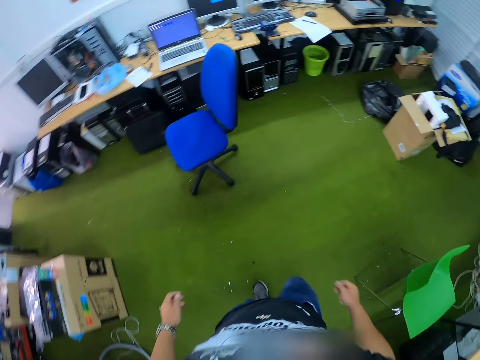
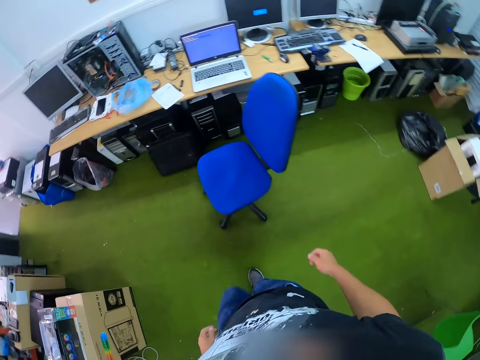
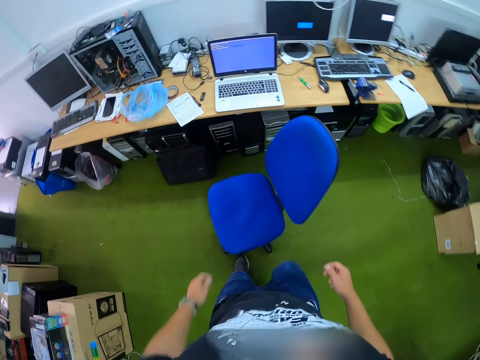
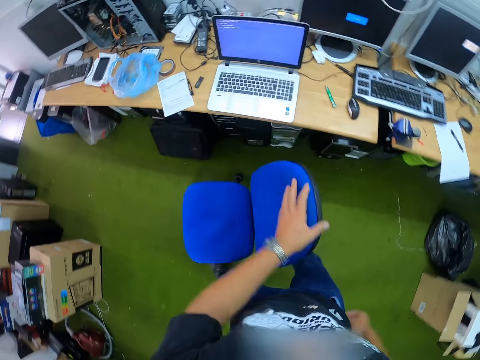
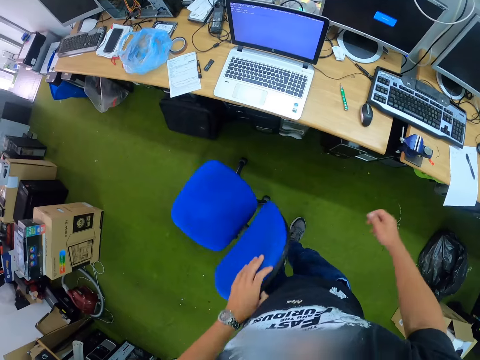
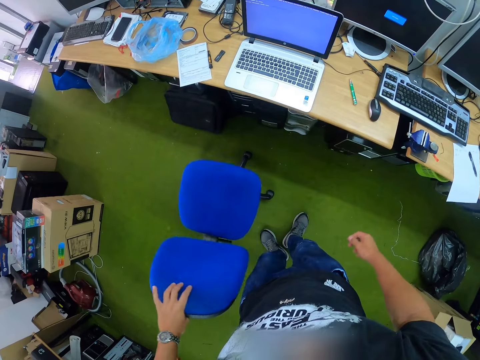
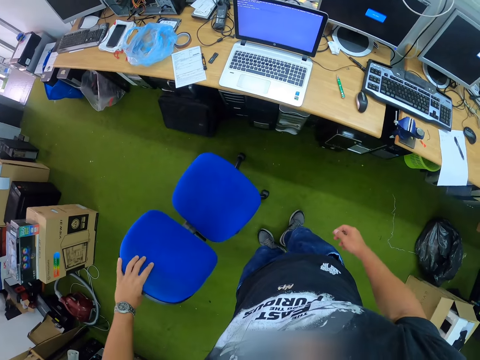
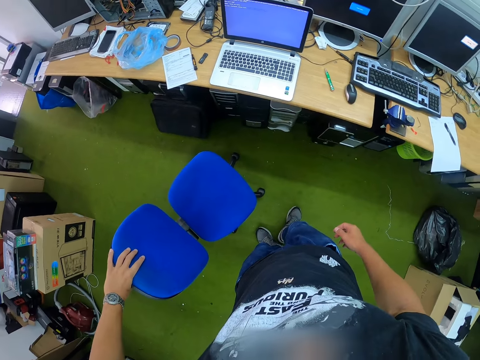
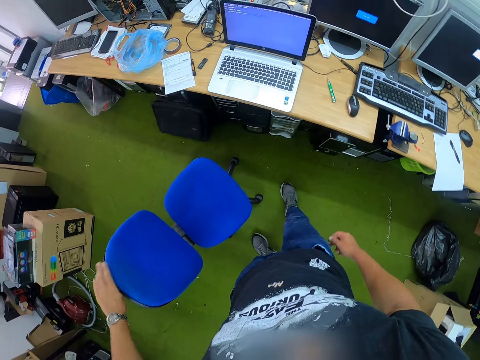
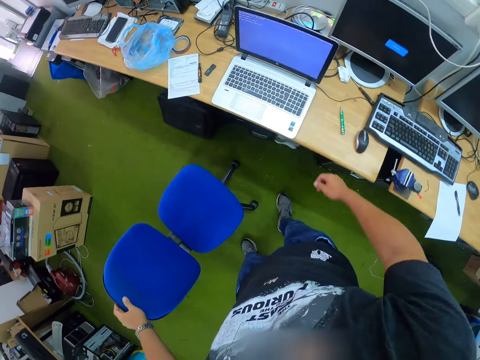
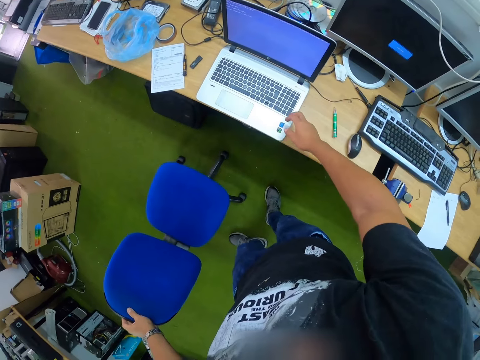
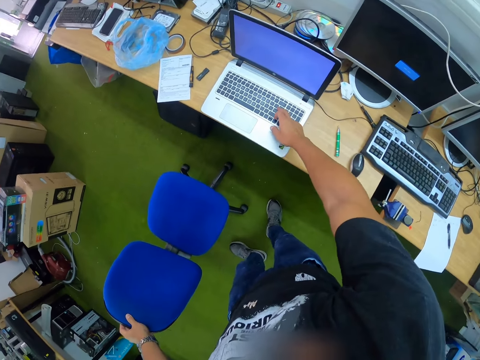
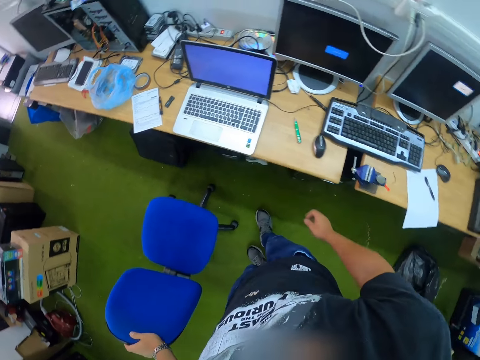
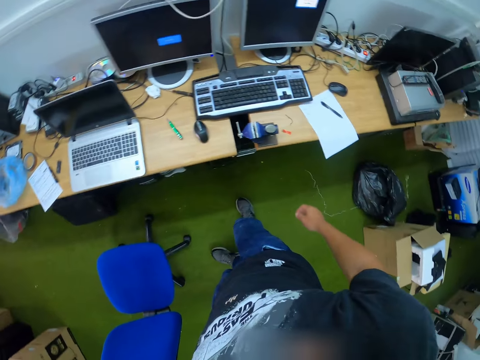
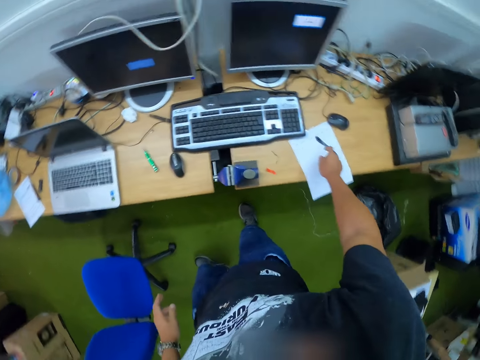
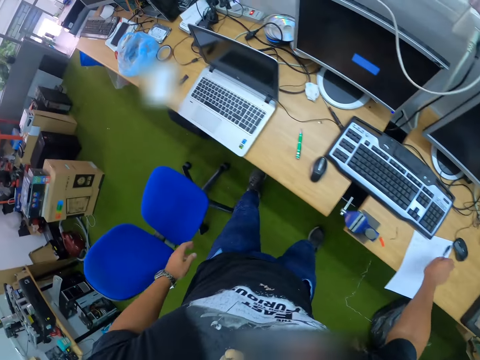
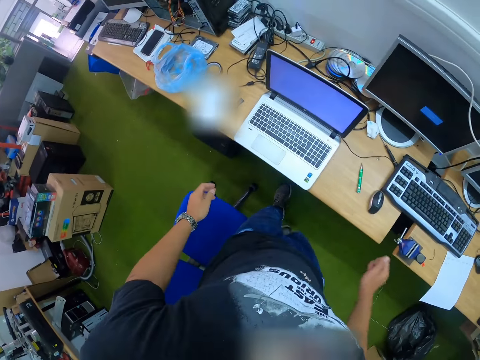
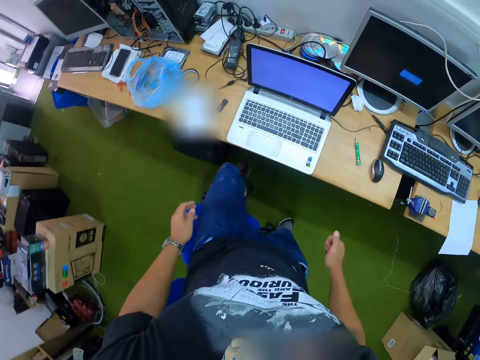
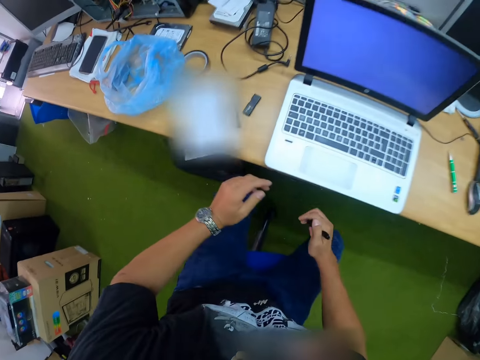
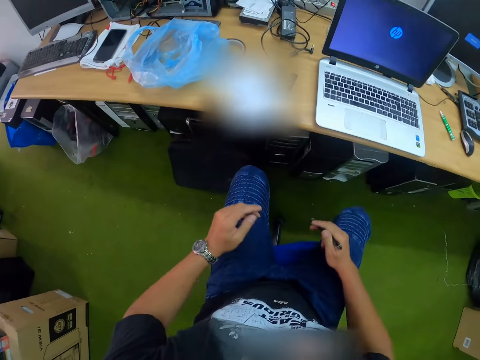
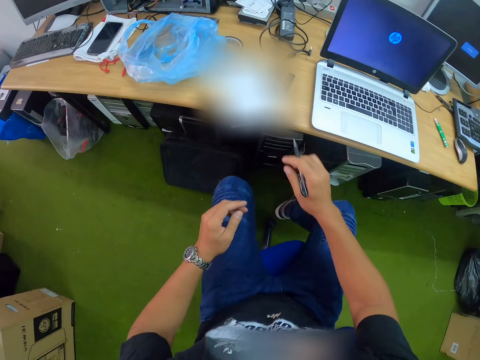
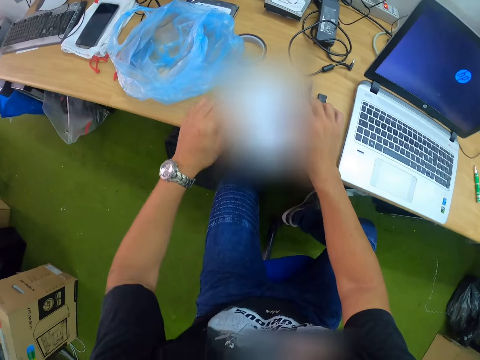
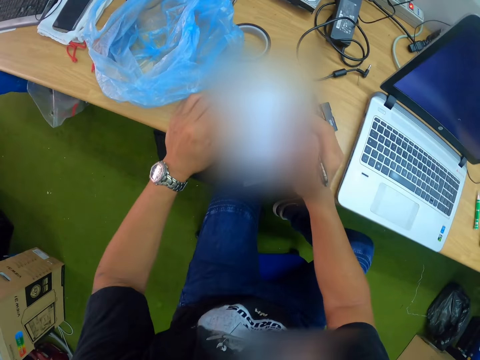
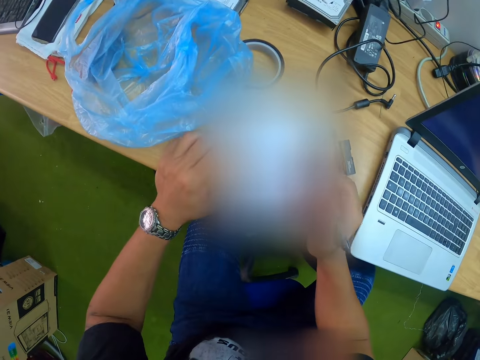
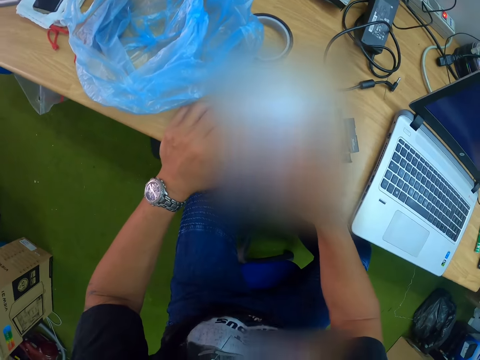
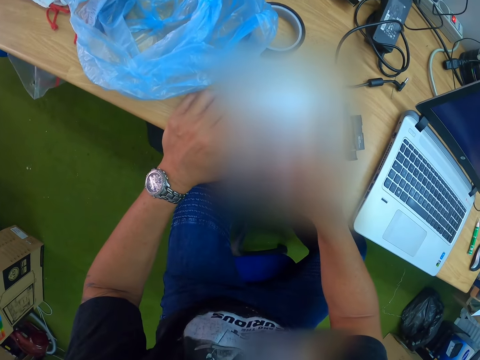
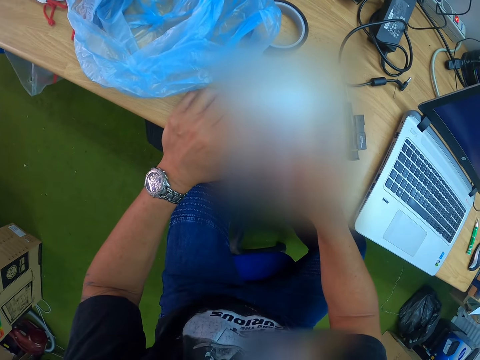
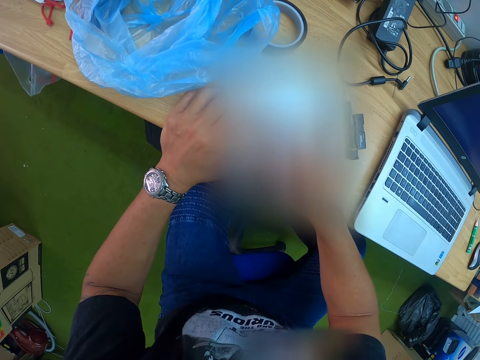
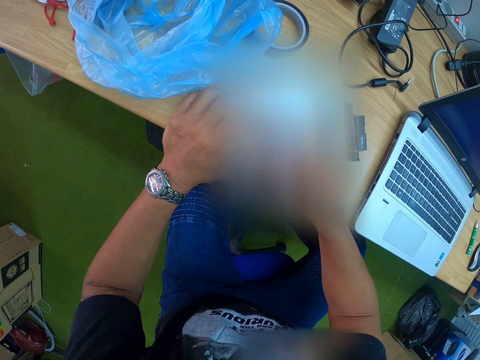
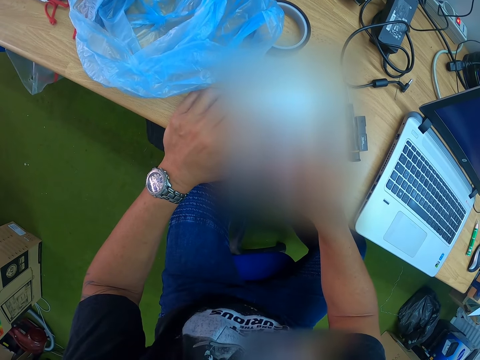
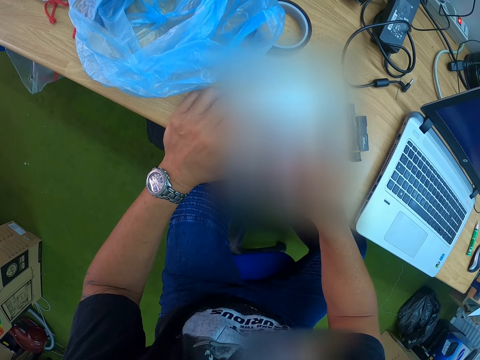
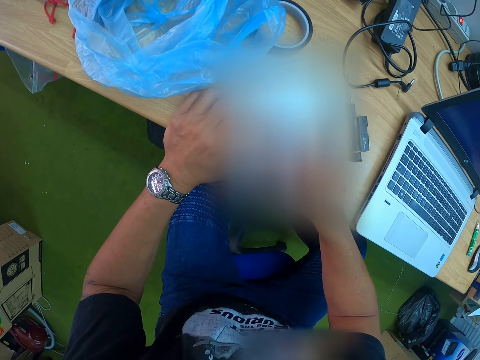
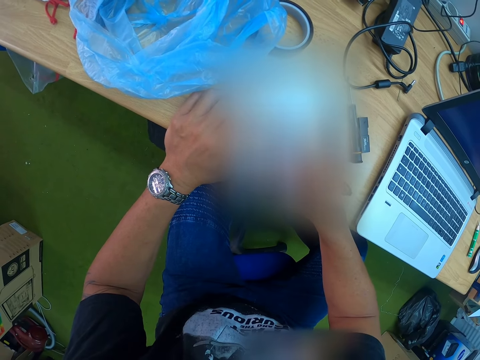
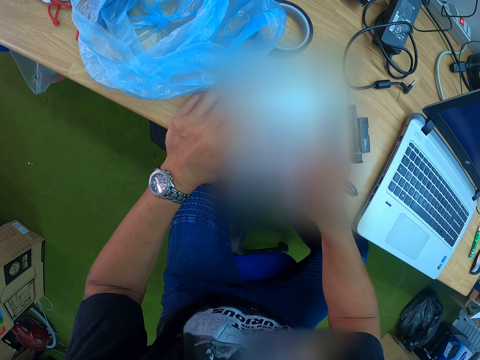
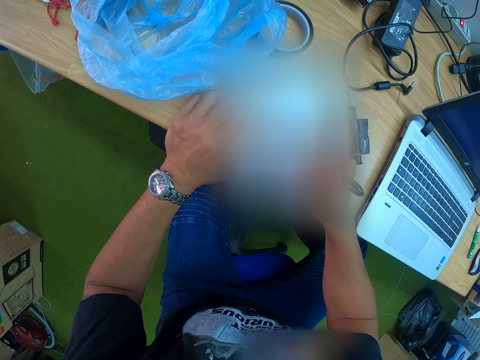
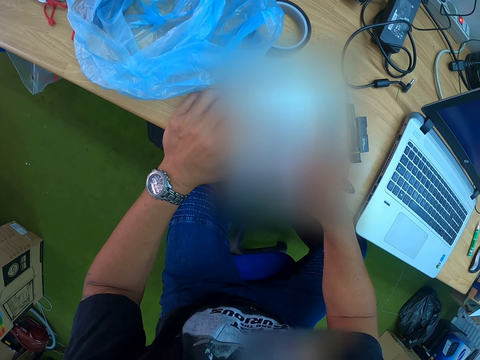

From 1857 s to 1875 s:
The camera wearer turns the chair with his left hand. He looks around. He operates the laptop with his right hand. He looks around. He picks up a pen on the table with his left hand. He sits on the chair and drags the chair on the floor. He writes on a piece of paper with his right hand.

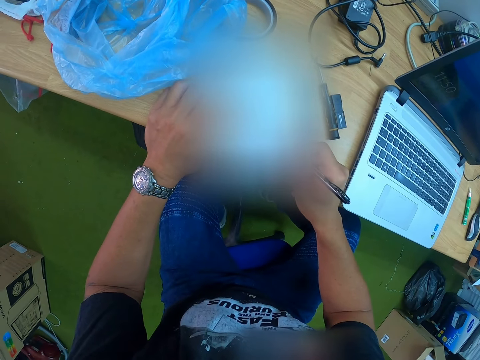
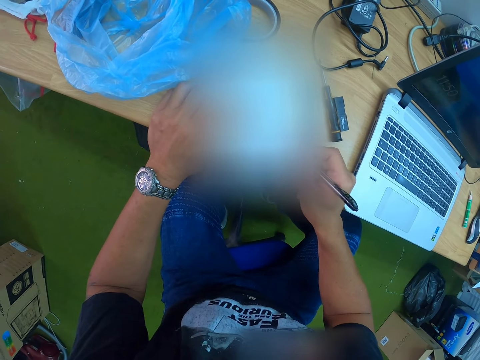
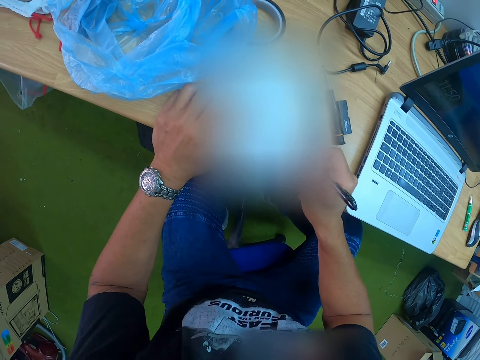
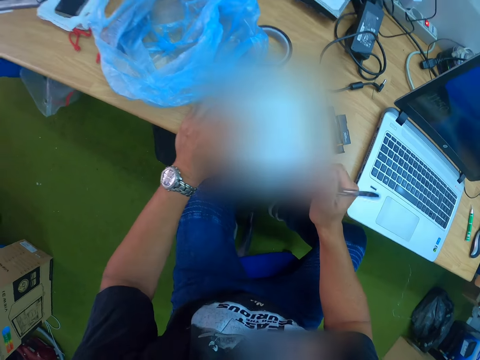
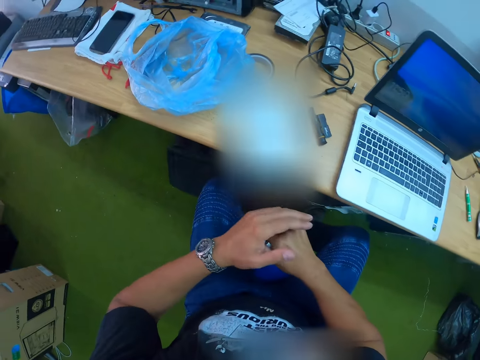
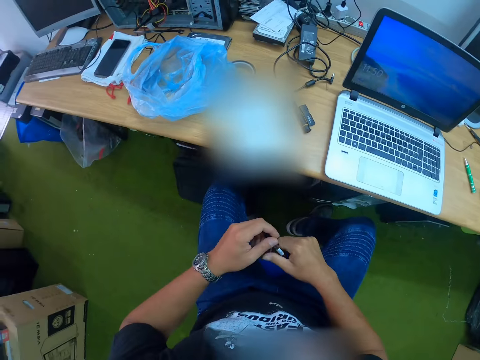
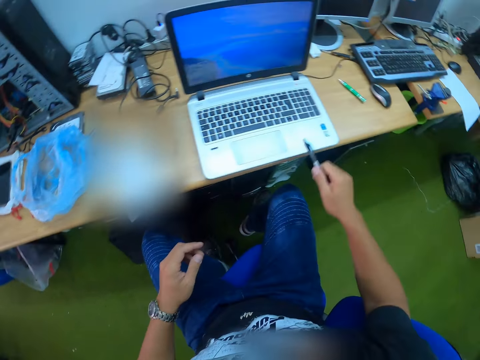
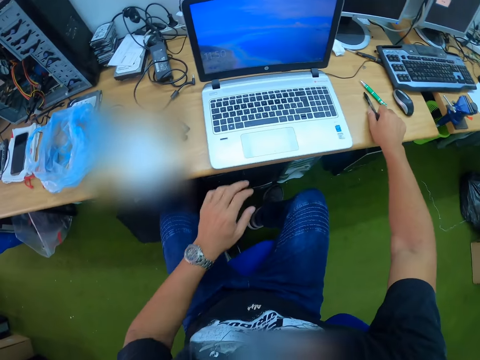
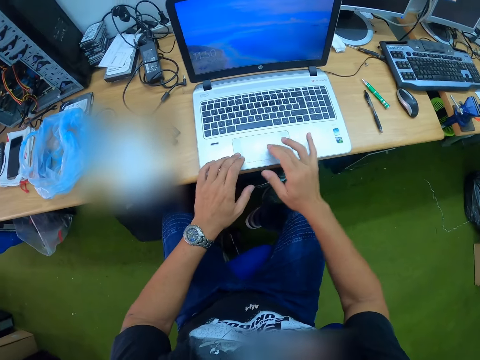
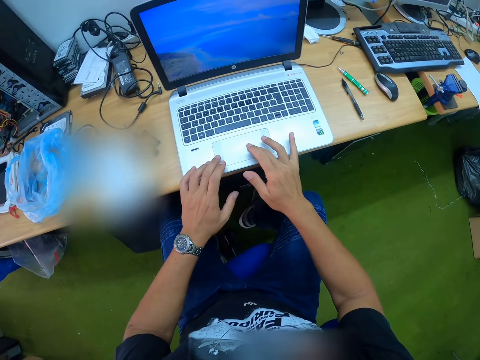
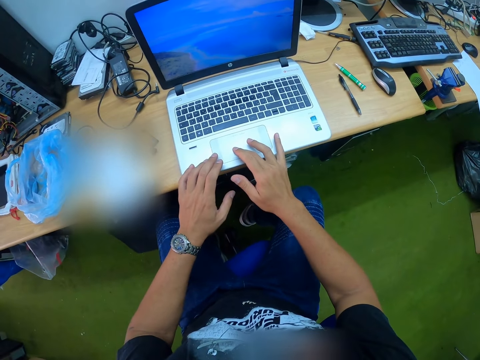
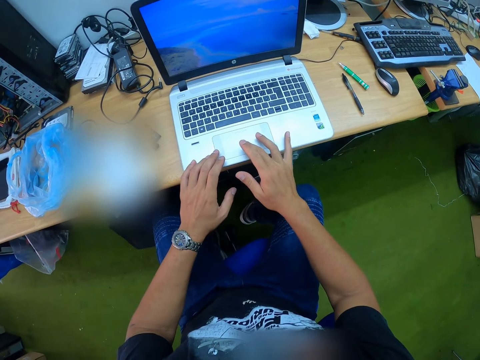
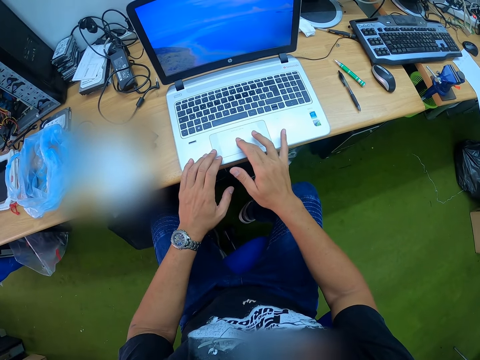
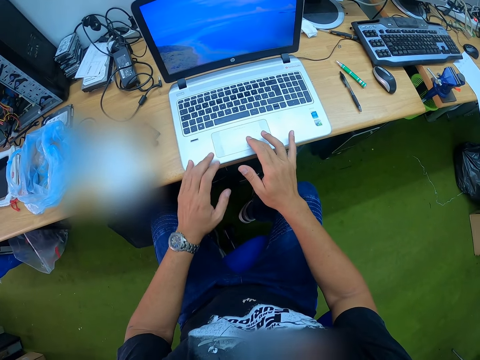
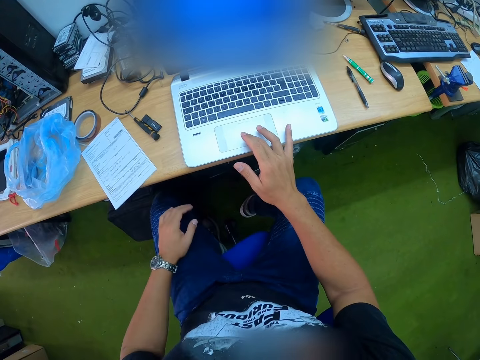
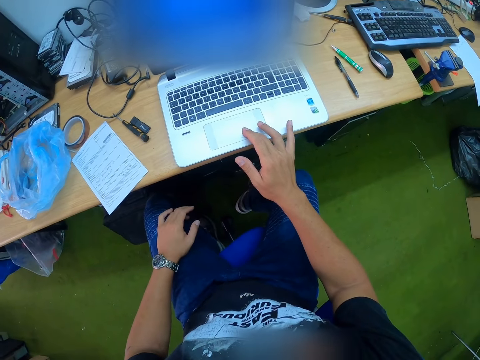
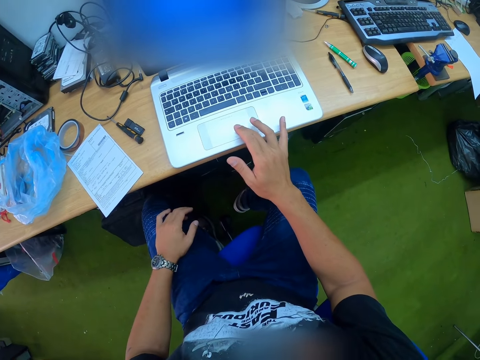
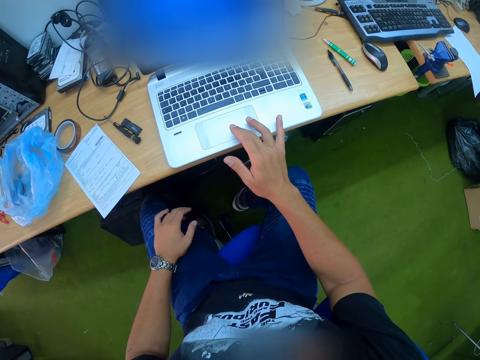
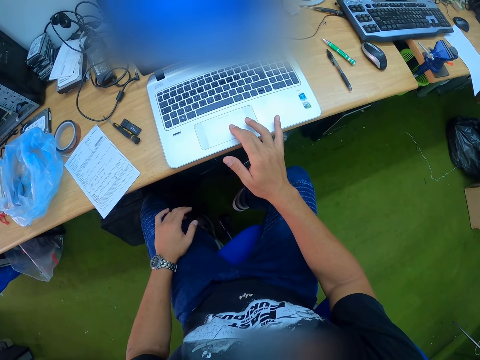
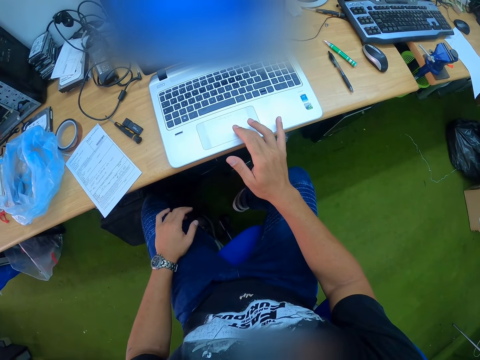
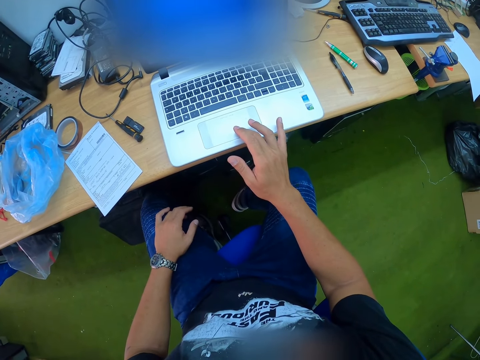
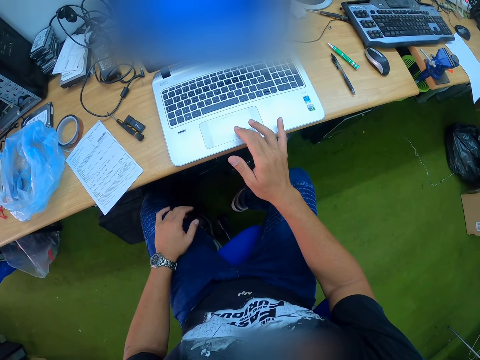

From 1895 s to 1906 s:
The camera wearer presses the top of the pen with his left hand. He holds the pen. He drops the pen onto the table with his right hand. He places his left hand onto a laptop on the table. He operates the laptop on the table with his right hand. He places his left hand onto his left lap. He operates the laptop.
